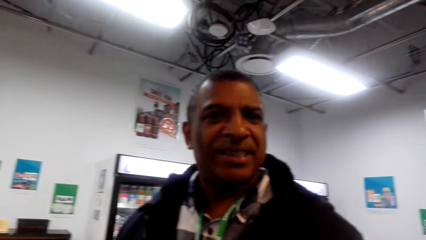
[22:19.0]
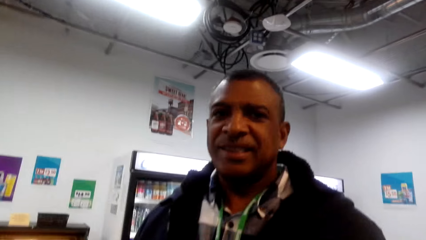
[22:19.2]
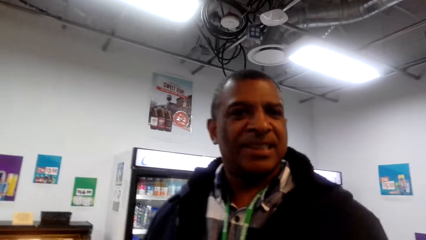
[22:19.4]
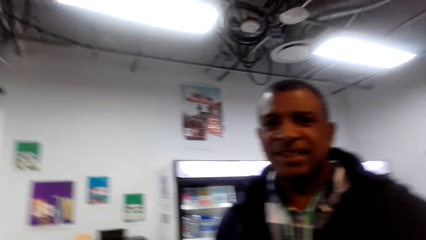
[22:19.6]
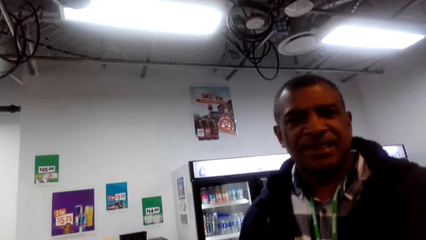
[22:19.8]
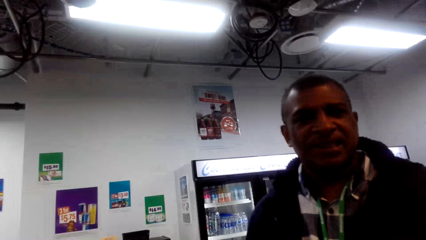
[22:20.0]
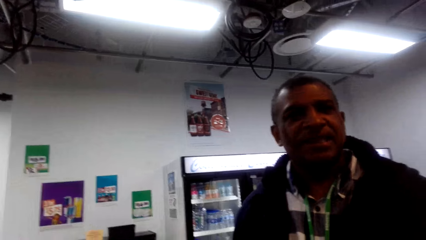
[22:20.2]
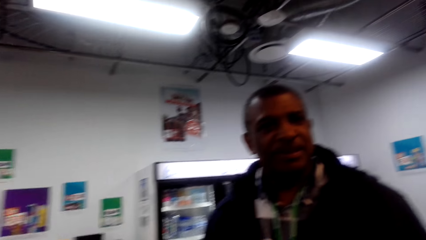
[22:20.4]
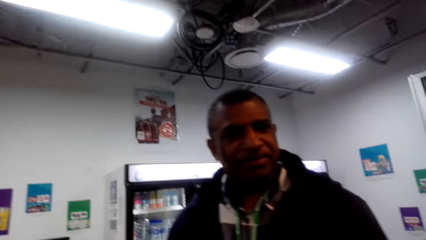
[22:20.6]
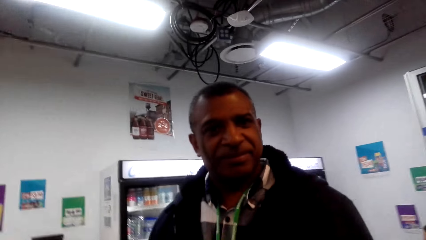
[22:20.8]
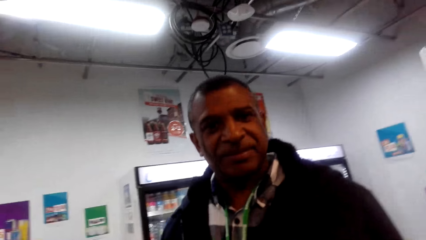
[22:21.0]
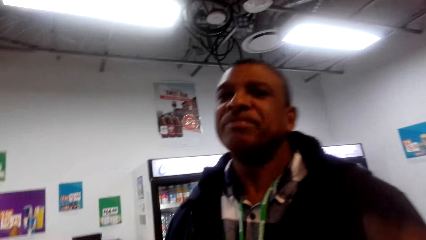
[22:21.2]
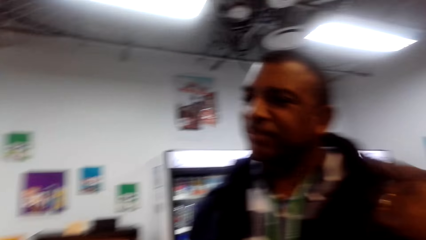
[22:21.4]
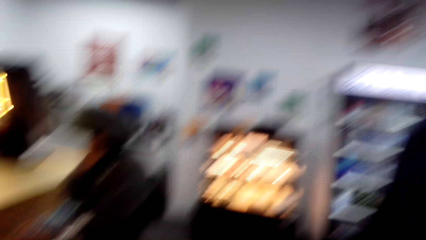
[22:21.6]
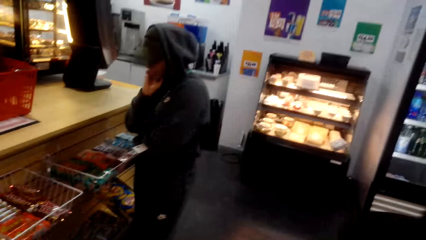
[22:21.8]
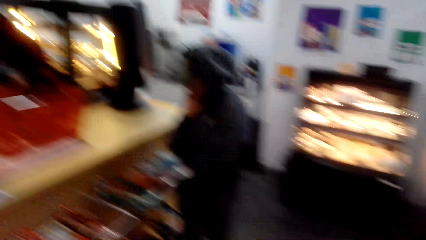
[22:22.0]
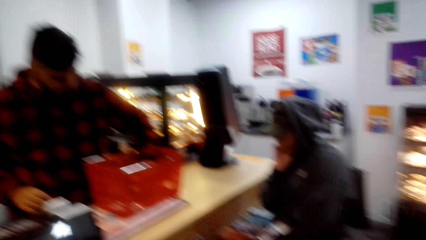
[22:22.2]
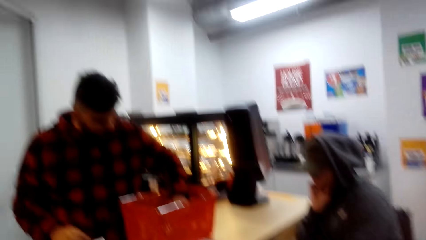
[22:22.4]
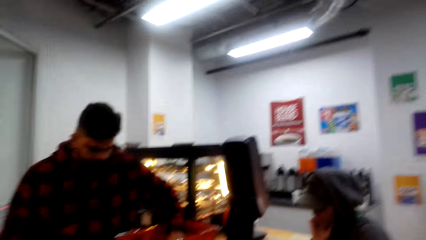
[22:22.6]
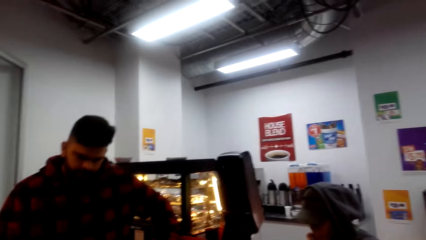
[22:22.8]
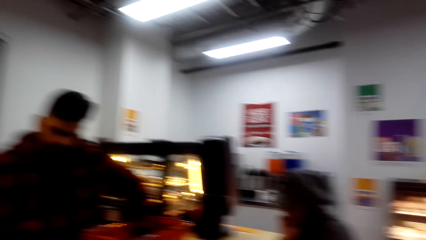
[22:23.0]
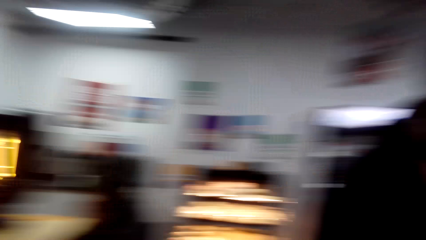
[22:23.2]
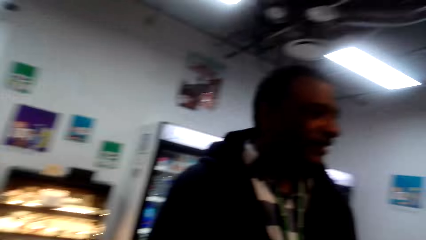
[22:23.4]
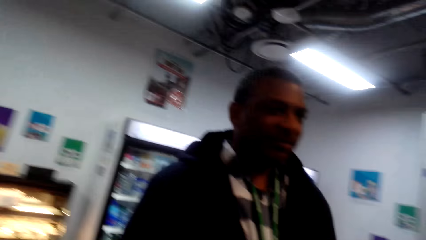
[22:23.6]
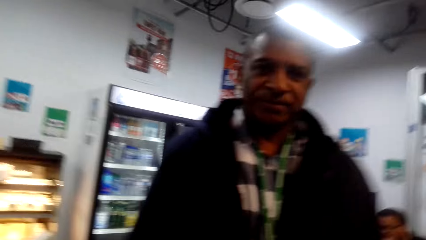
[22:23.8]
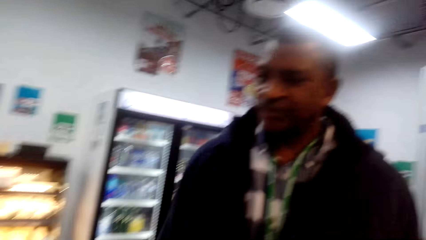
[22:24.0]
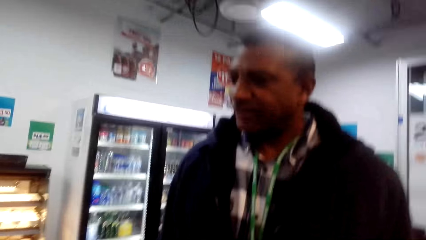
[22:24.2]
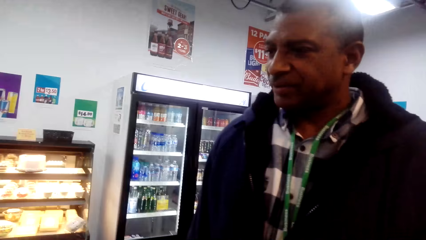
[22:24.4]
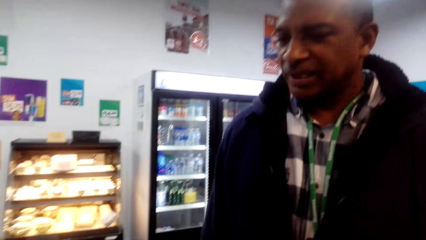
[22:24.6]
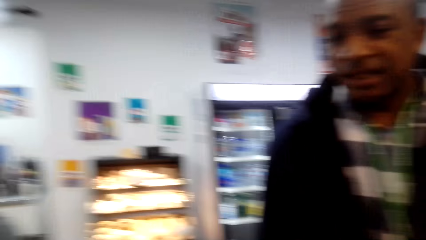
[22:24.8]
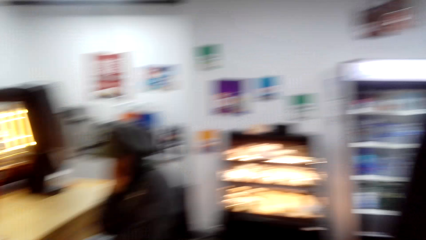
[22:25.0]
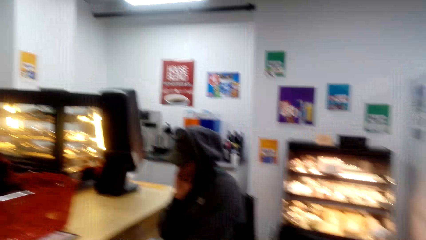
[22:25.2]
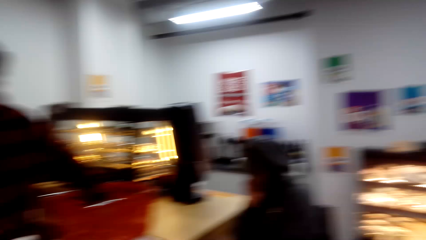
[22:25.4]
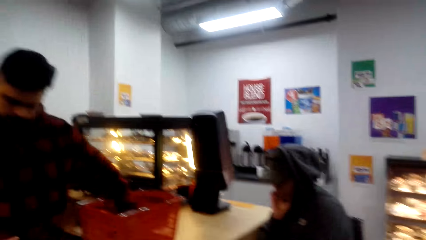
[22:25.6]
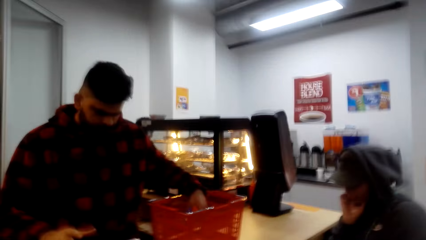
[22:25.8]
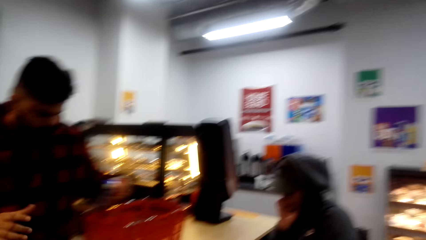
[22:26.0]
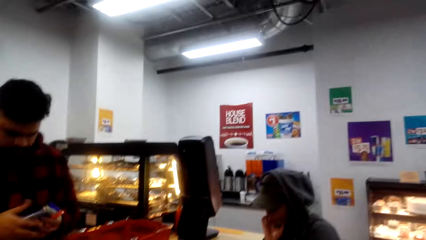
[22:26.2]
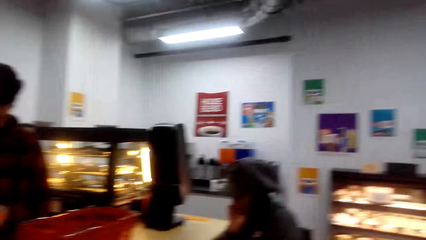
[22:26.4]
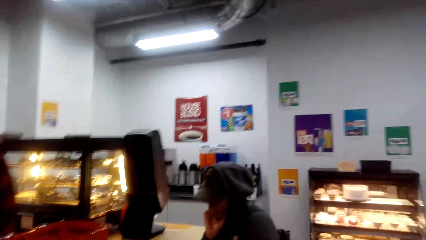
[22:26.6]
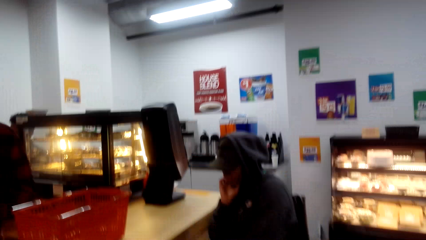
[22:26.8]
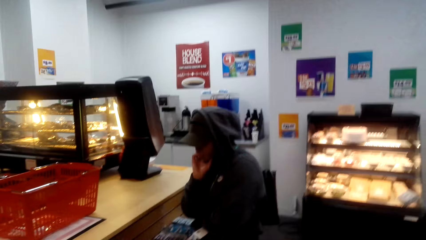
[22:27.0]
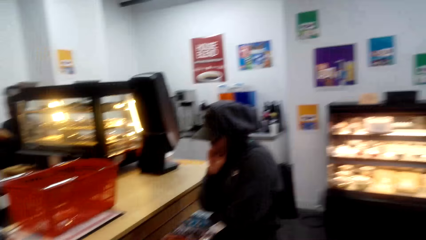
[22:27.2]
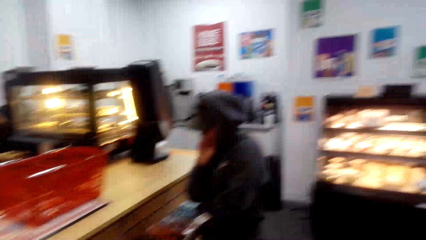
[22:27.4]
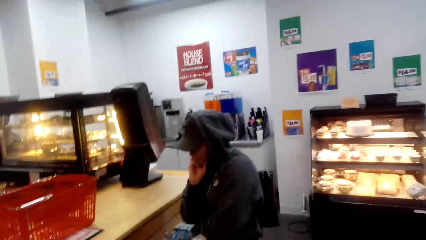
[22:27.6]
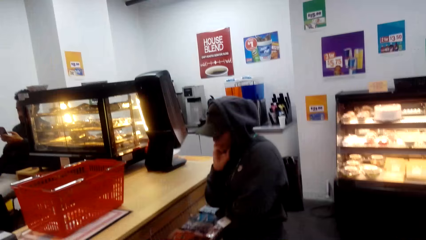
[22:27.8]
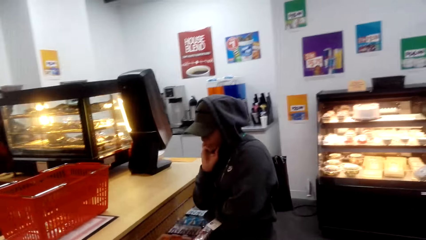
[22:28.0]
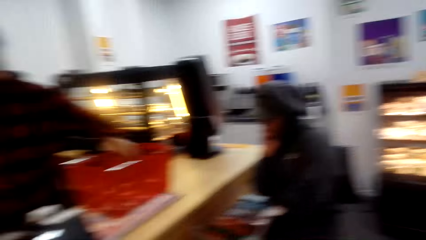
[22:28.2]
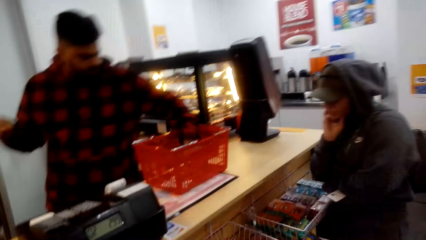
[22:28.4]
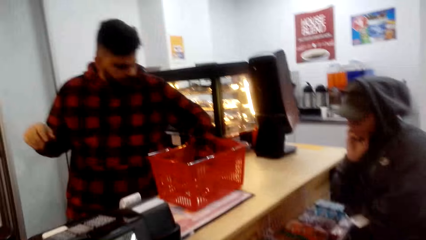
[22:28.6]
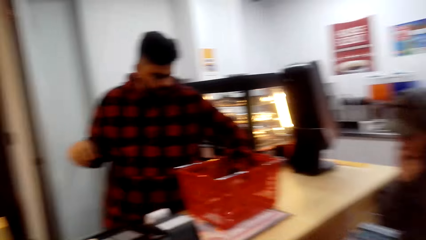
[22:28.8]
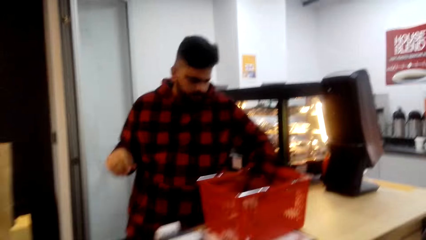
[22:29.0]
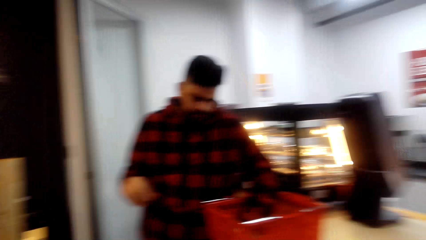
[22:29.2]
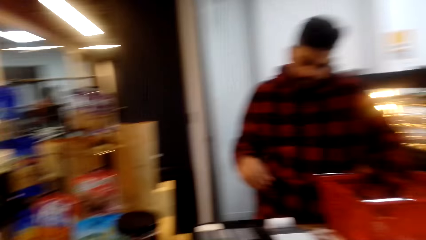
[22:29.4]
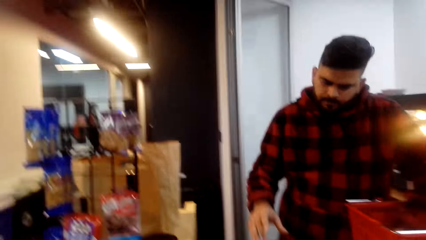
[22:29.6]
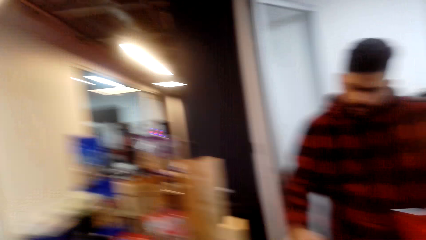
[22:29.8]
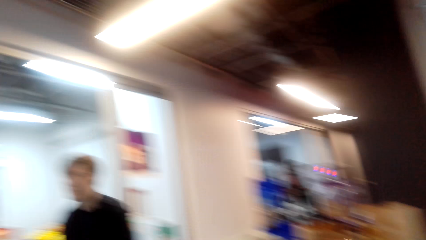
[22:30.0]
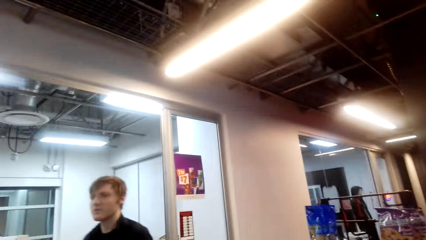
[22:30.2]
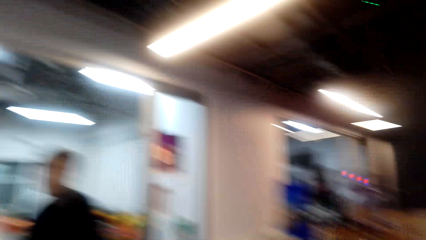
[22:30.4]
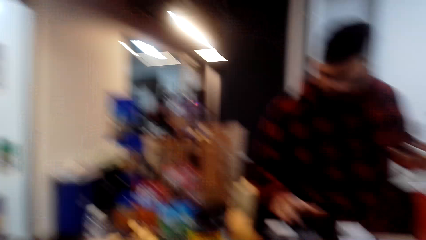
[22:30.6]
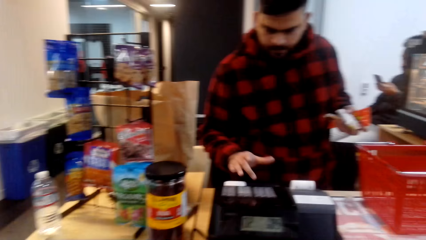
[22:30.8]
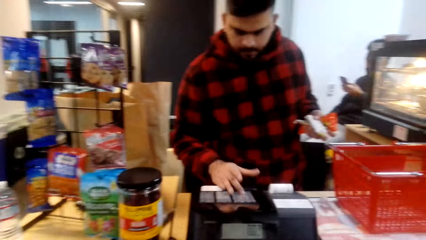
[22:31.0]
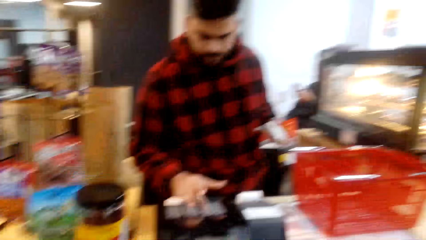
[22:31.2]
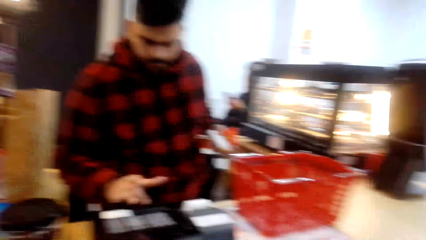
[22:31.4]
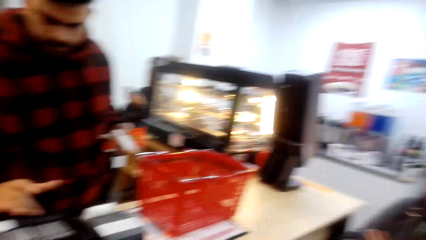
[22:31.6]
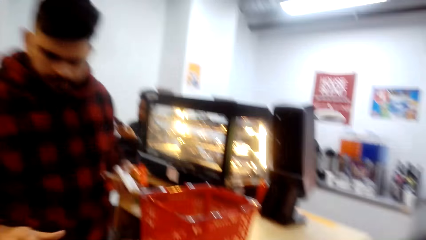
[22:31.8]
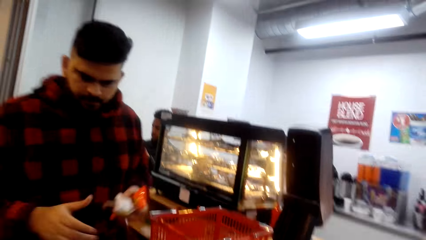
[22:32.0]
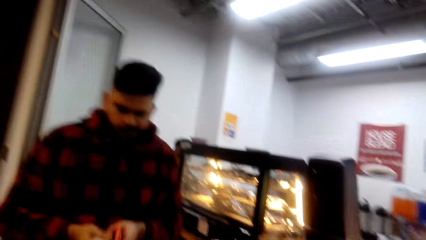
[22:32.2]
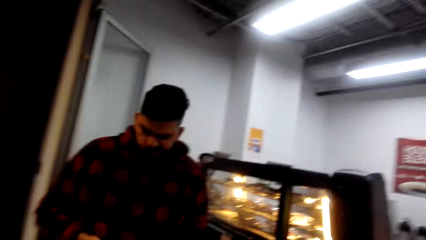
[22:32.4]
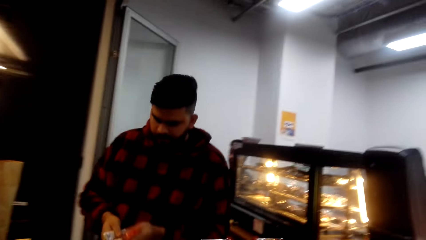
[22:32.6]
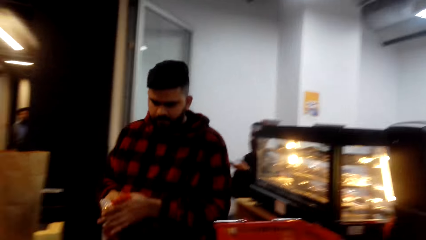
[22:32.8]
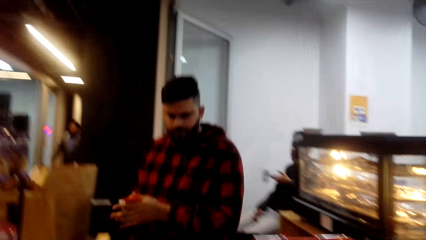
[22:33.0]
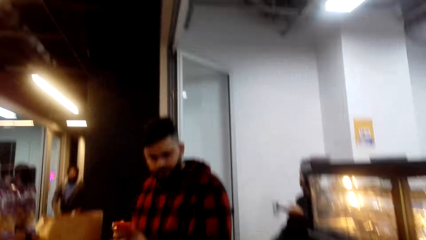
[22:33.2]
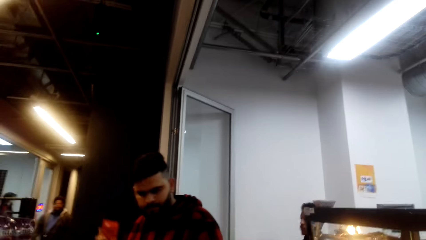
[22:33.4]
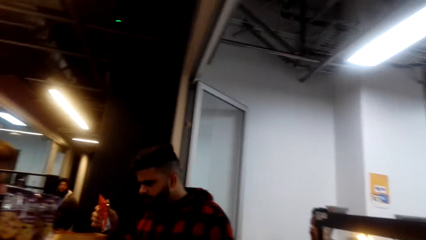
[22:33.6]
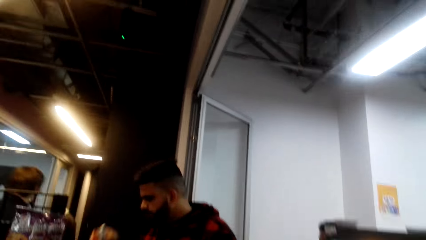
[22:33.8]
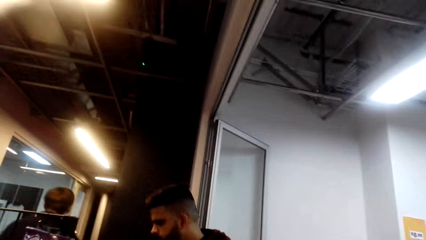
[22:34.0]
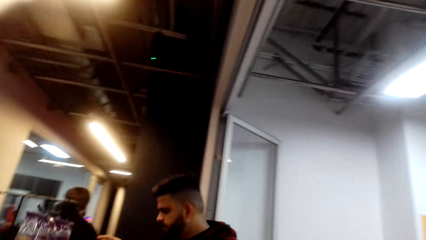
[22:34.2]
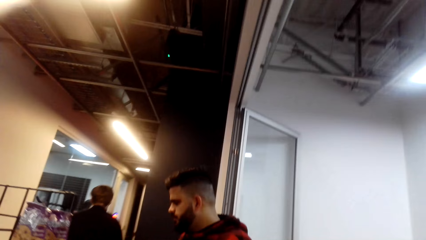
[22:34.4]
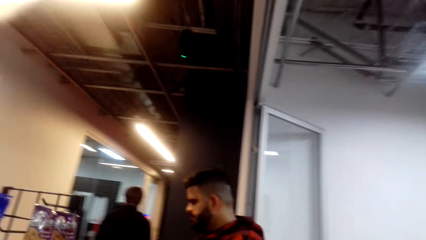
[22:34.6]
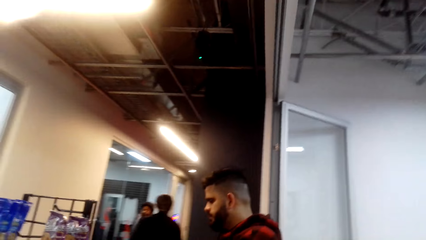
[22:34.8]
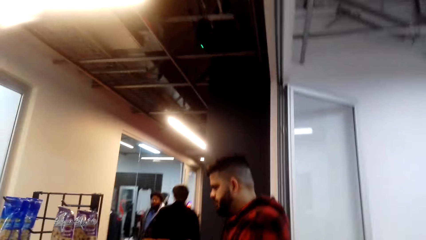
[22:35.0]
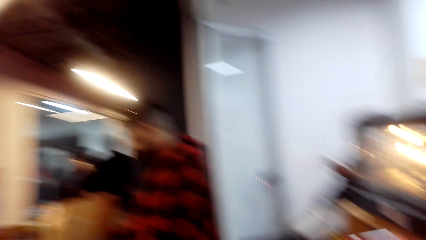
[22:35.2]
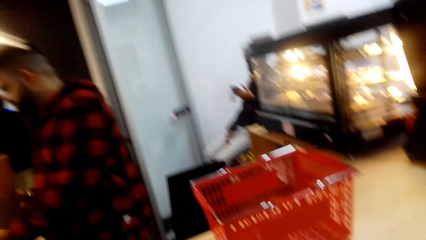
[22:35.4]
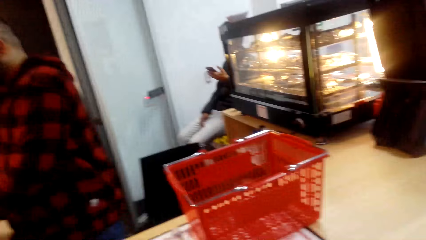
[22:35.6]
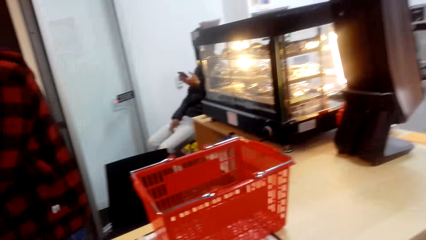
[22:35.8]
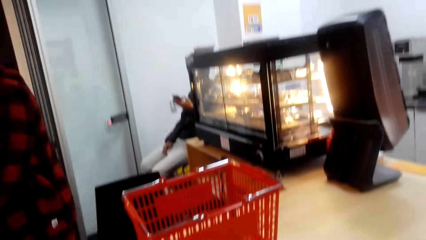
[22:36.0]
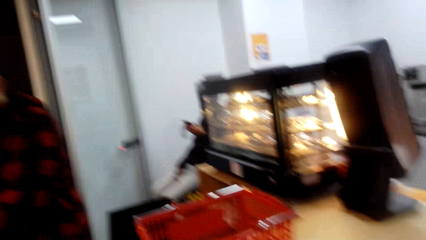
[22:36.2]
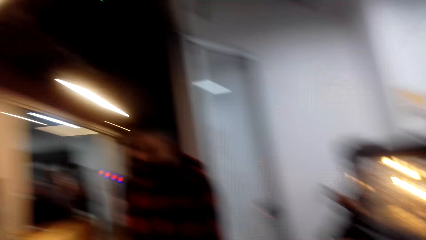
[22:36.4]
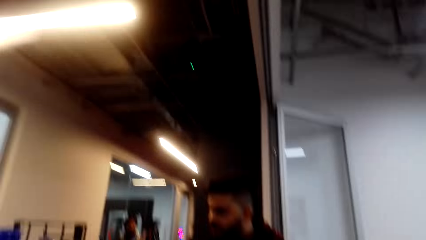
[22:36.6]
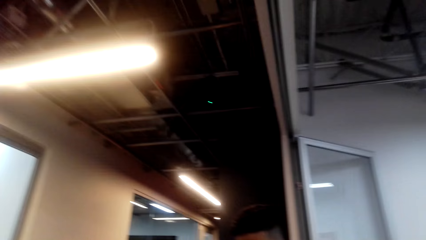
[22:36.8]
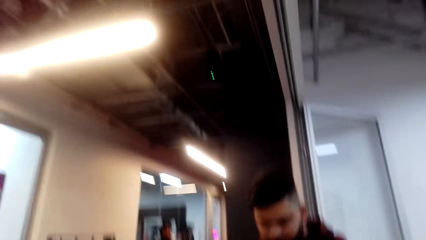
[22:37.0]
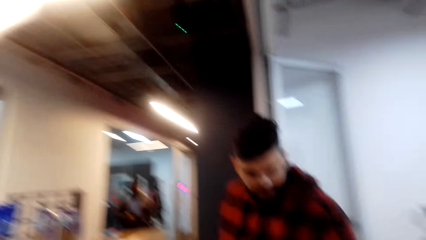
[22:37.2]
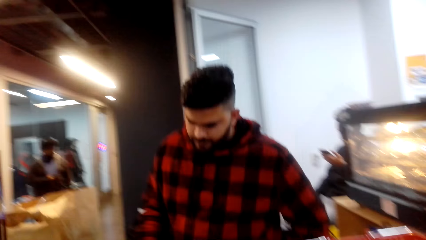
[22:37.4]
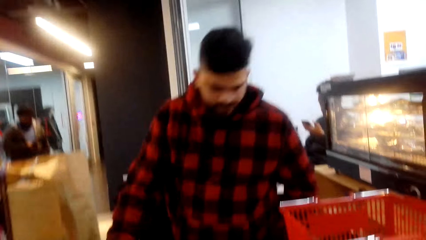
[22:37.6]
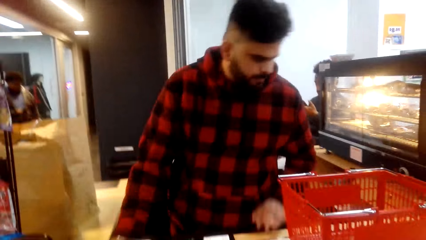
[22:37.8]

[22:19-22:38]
The camera wearer looks at a man. The man removes the package from the shopping basket. Another man stands beside the camera wearer. The first man offloads the shopping basket, operates the cashier machine and puts something in the shopping bag.
